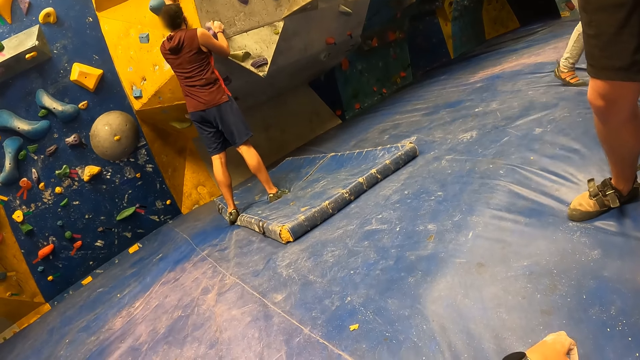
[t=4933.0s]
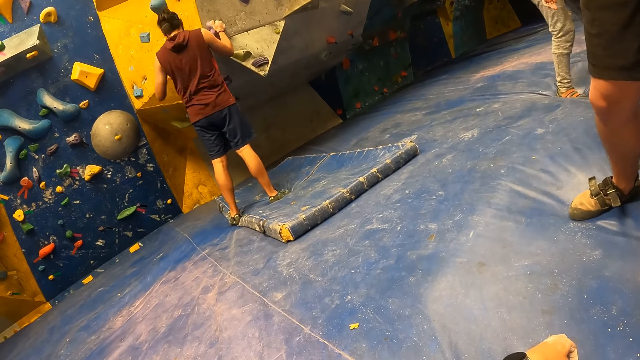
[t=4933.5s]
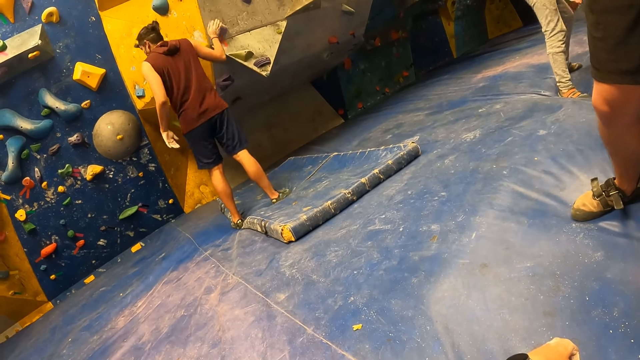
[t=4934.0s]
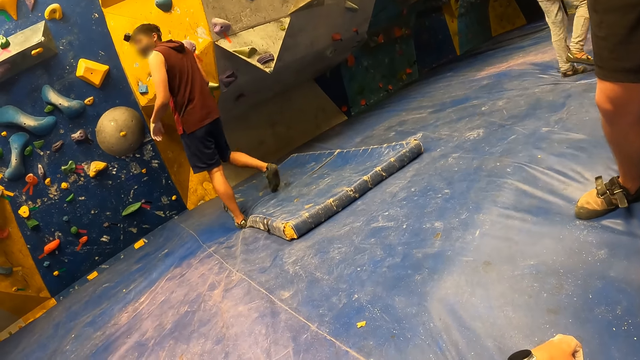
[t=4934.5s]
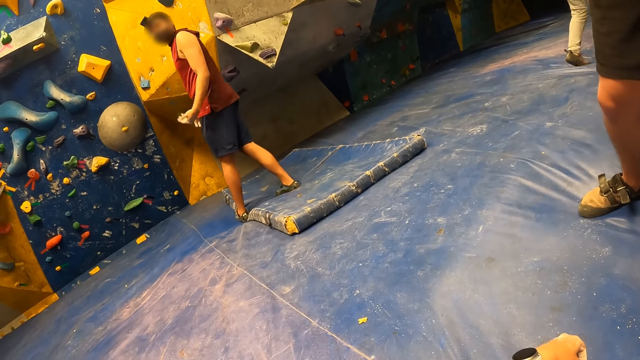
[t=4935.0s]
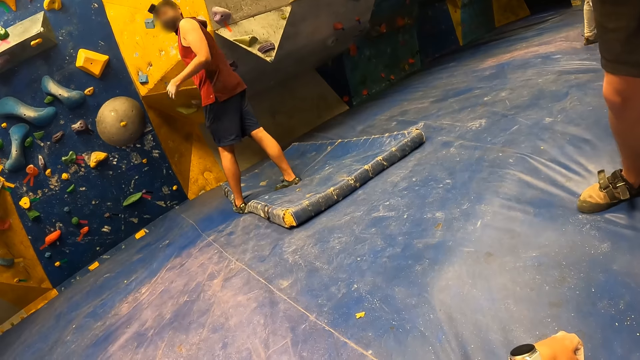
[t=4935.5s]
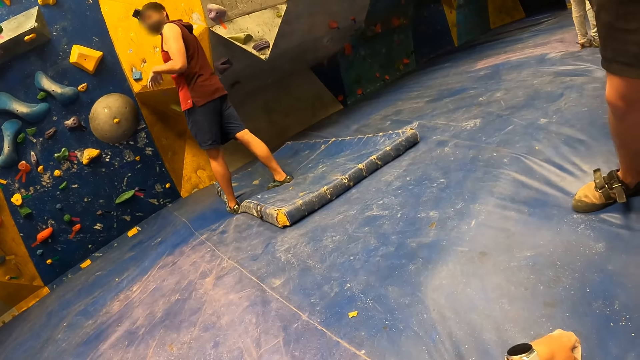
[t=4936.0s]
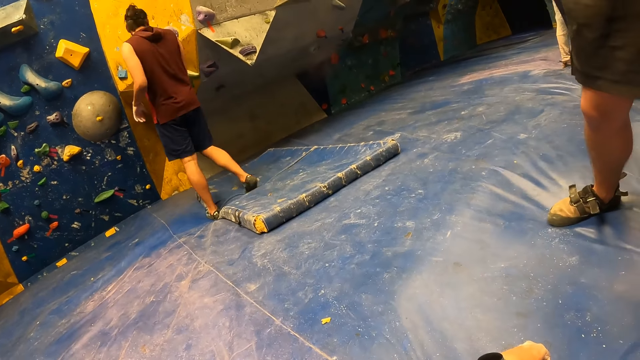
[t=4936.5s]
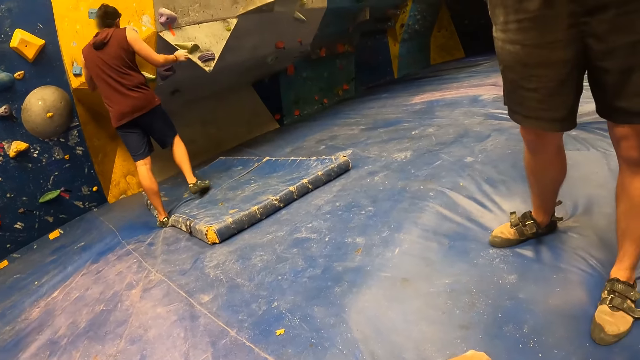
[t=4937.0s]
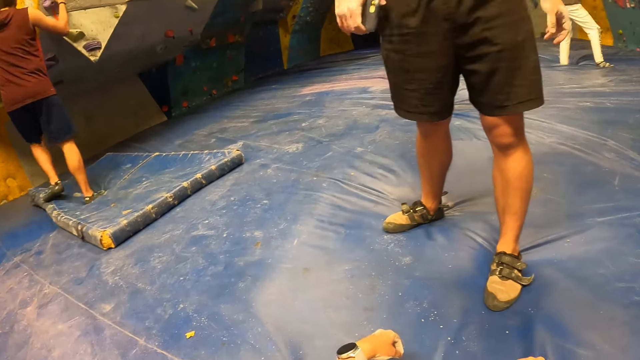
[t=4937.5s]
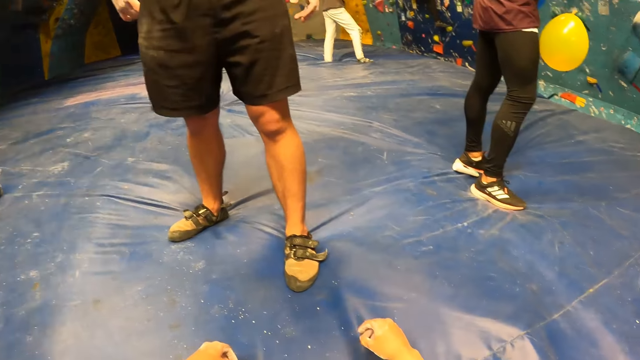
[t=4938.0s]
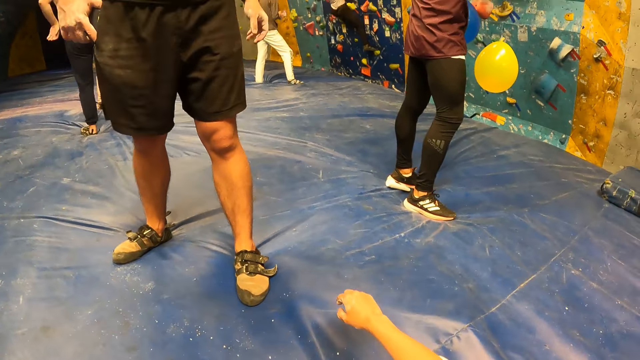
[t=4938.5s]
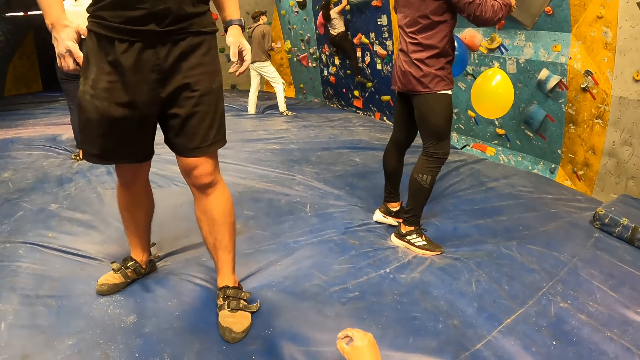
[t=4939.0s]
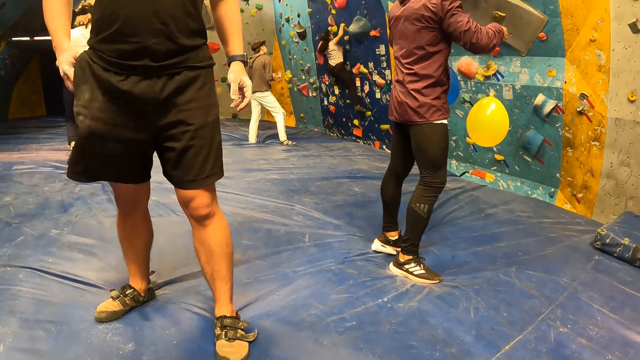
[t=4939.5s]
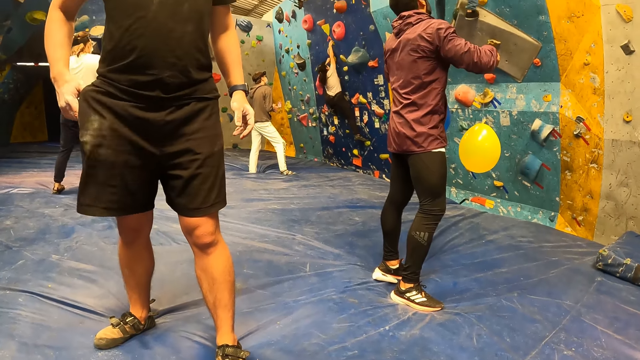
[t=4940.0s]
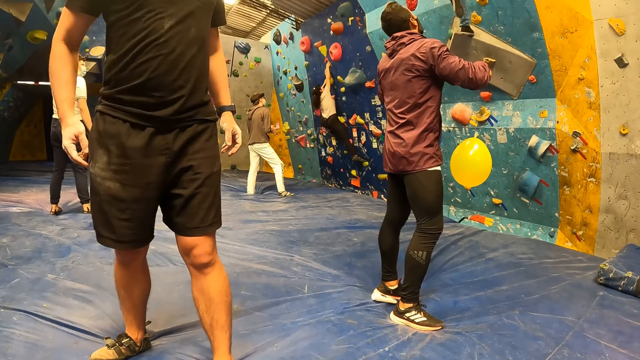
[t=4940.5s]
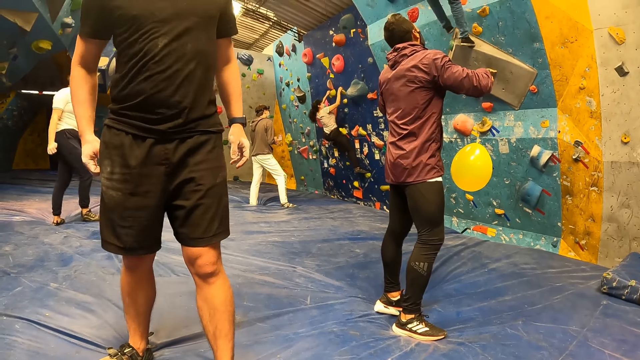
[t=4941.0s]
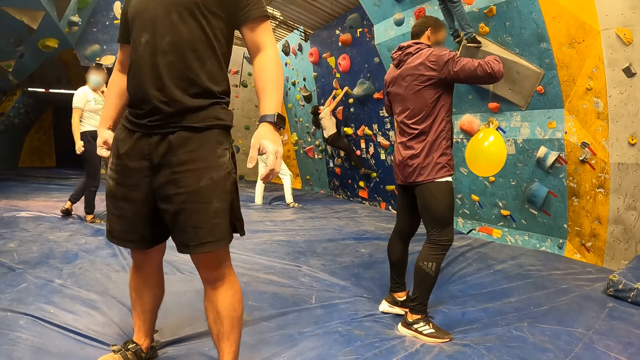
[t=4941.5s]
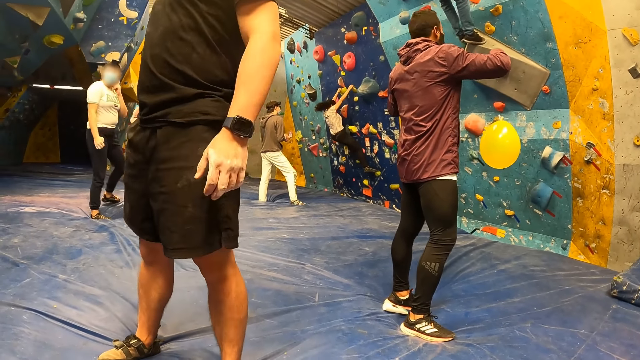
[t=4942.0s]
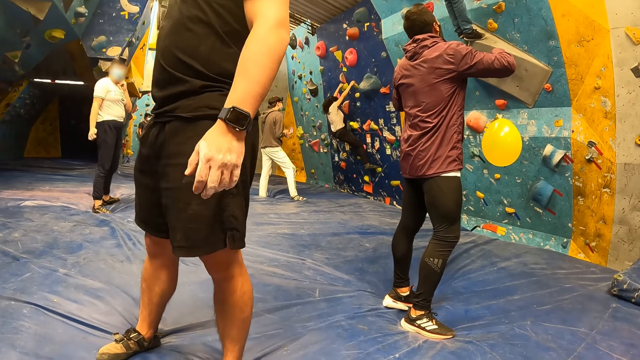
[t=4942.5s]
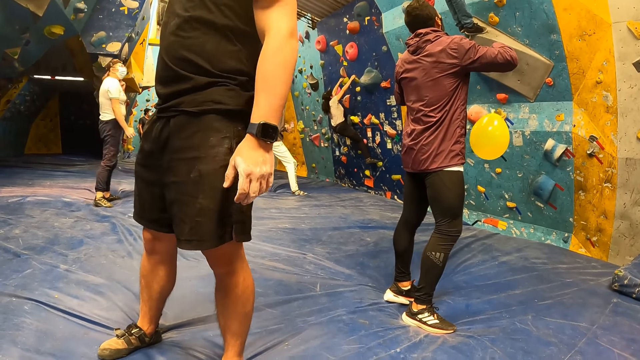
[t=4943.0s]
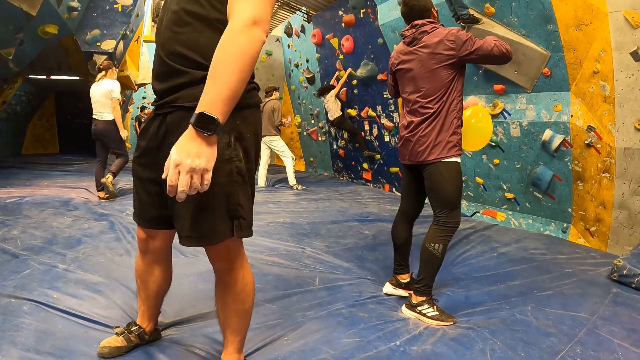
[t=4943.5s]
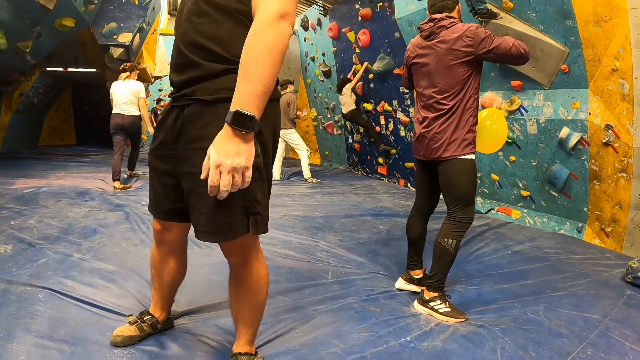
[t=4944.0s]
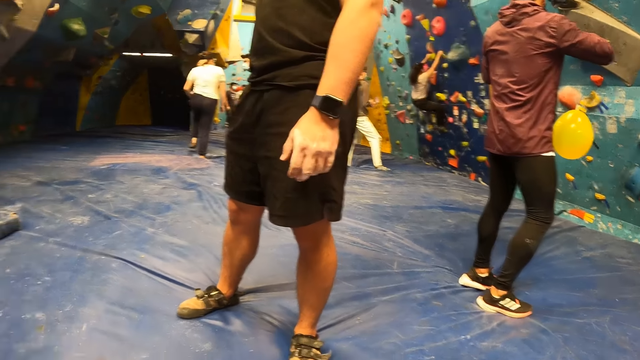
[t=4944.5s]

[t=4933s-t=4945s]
The man removes his left hand from the wall. The man removes his right hand from the wall. The man flaps his left hand. The man places both hands on a climb hold on the bouldering wall. Another man puts his right hand into his side pocket.

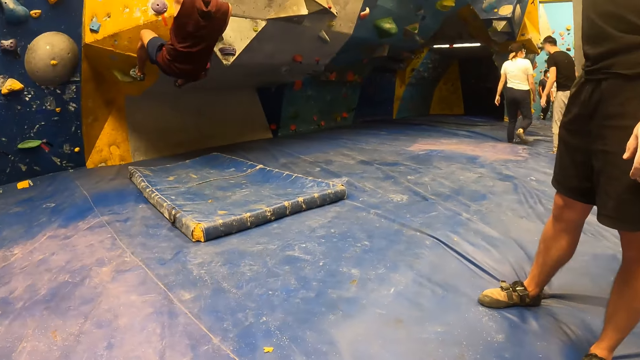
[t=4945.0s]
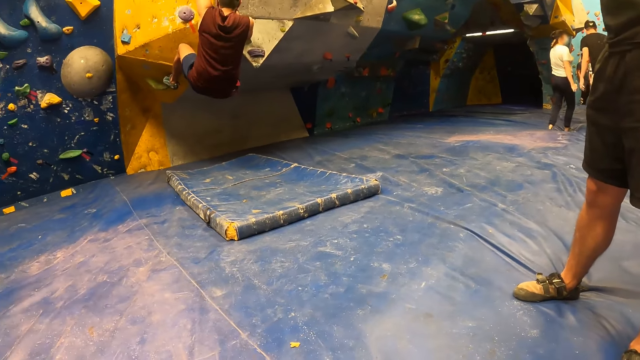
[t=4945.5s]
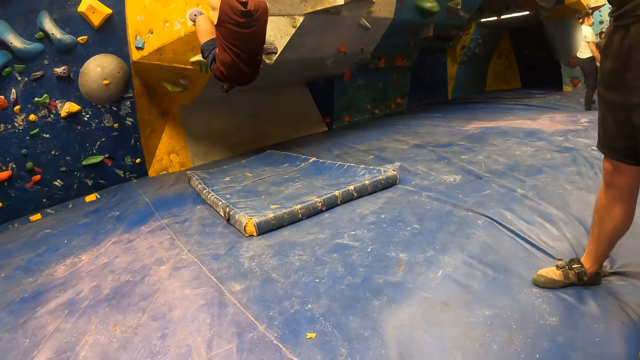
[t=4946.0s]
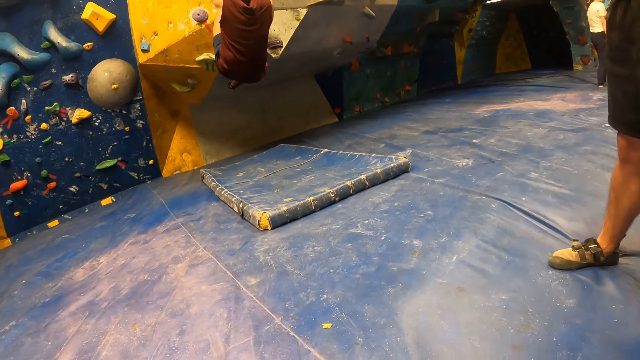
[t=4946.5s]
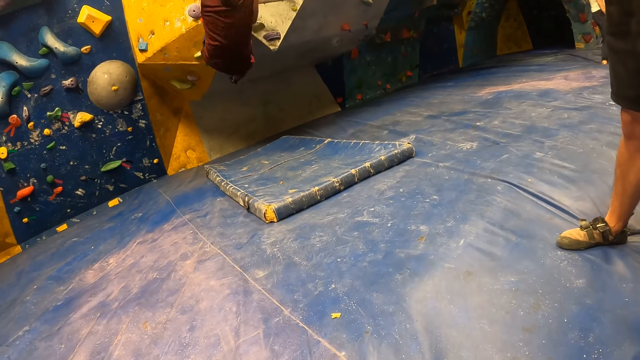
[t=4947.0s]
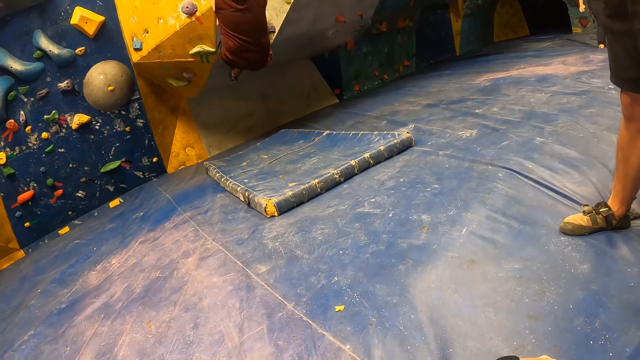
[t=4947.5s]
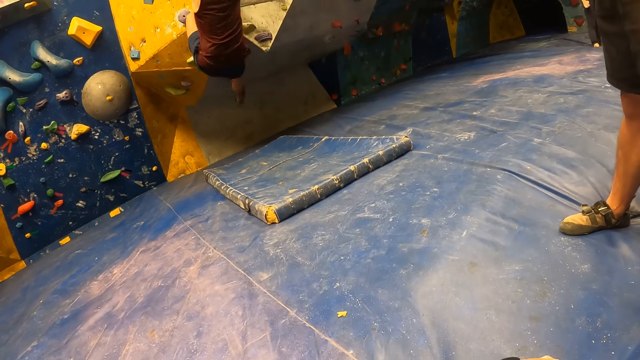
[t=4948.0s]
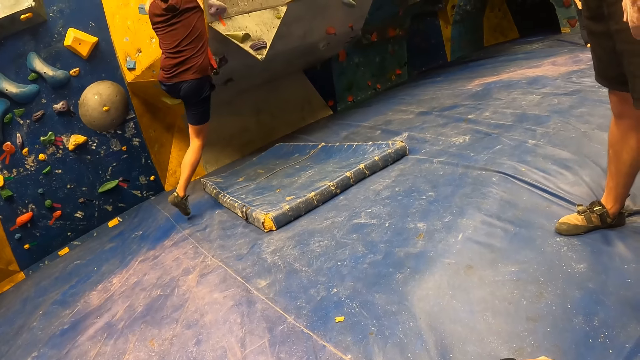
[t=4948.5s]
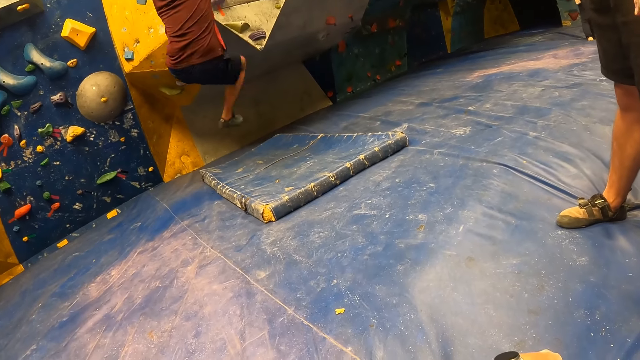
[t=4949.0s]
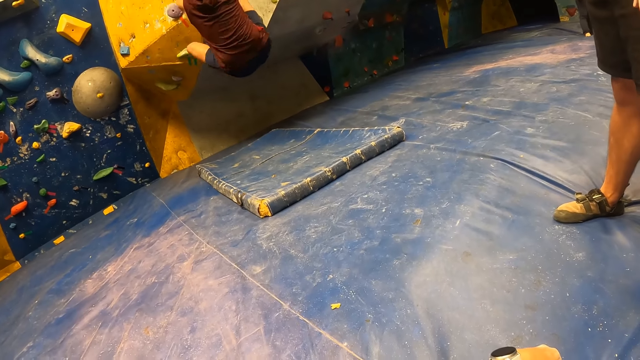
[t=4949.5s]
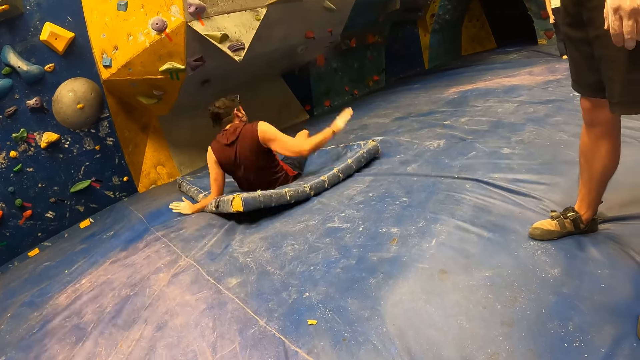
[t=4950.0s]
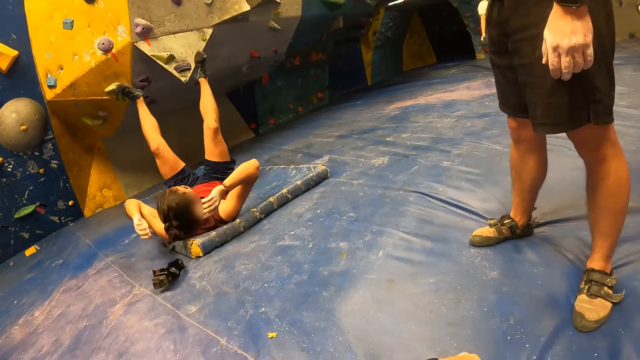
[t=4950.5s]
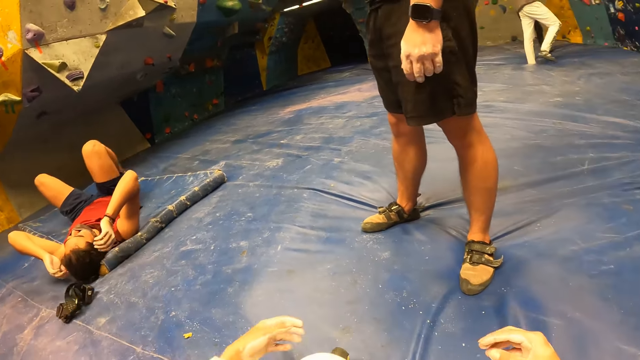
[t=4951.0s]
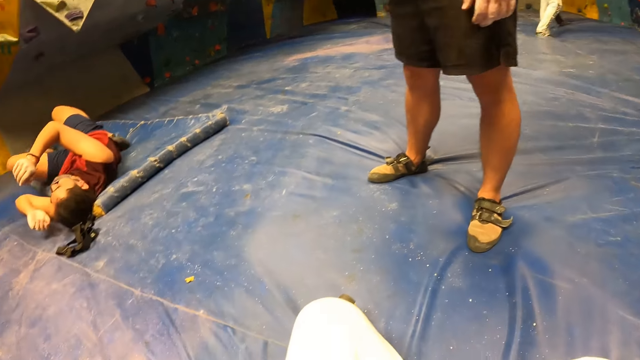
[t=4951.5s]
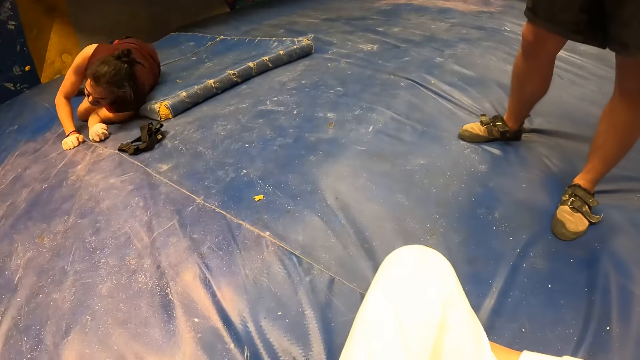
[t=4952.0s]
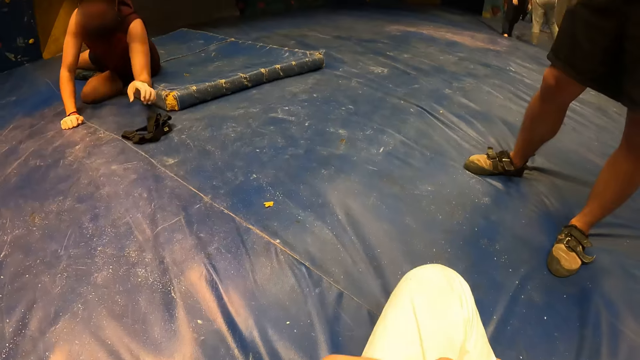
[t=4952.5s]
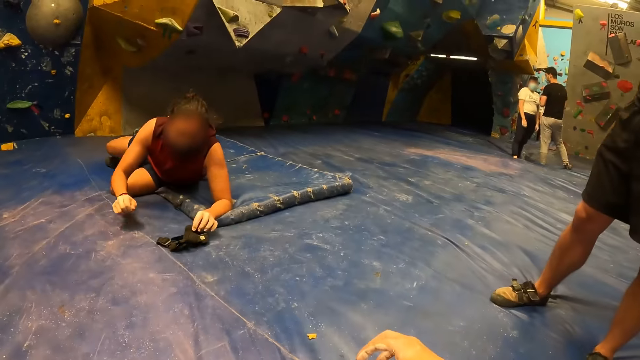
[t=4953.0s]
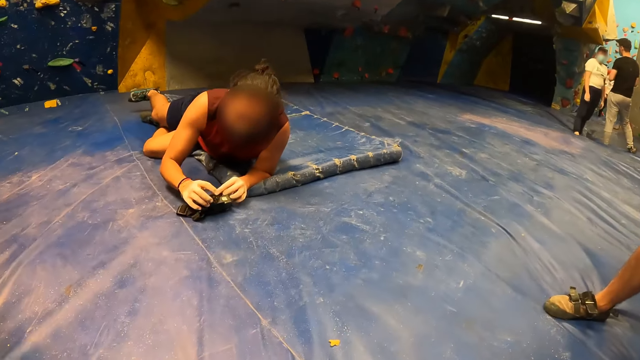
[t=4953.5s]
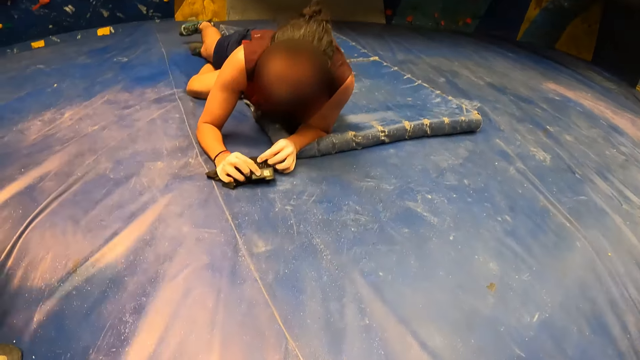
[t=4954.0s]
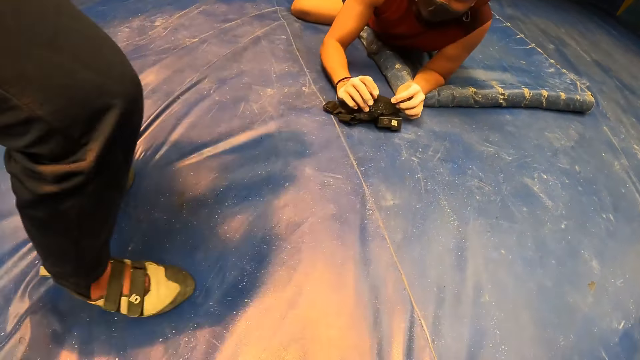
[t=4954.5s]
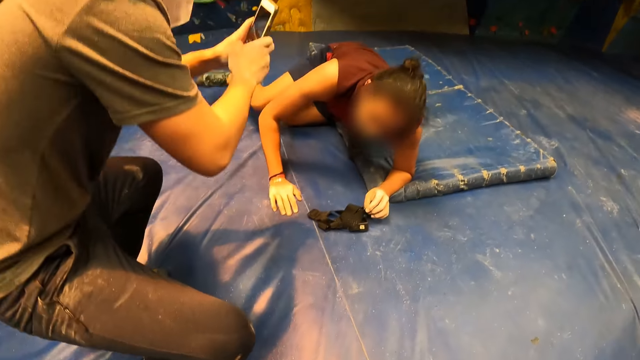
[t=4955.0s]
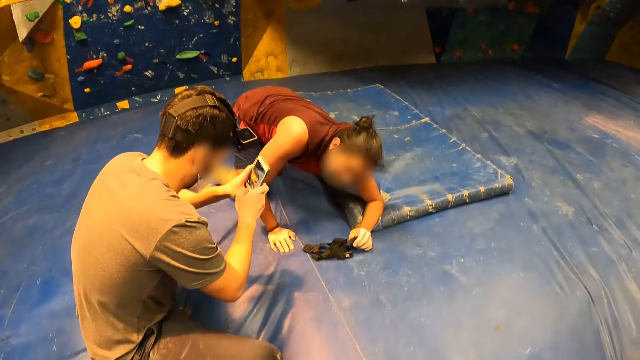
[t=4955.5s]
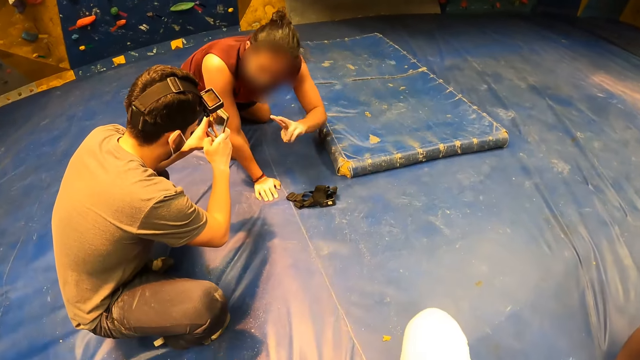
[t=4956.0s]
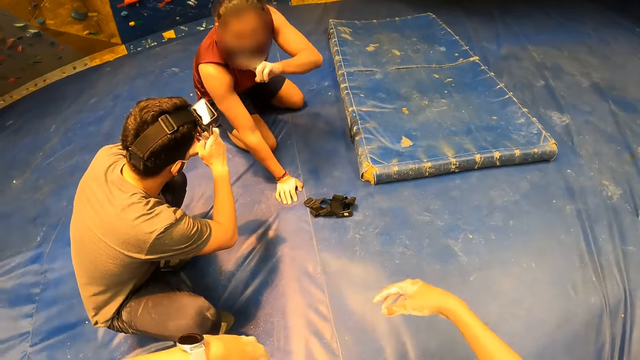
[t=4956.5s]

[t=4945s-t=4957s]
The man lands on the bouldering mat. The woman holds a camera on the bouldering mat with her left hand. The woman holds the camera on the bouldering mat with both hands. The man removes his right hand from the camera on the trampoline. Another man presses the phone with both hands. The first man removes his left hand from the camera on the bouldering mat.
